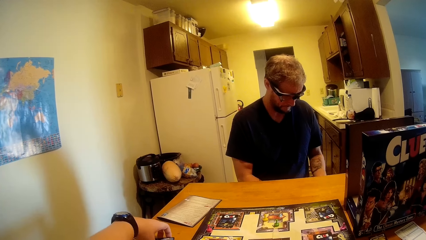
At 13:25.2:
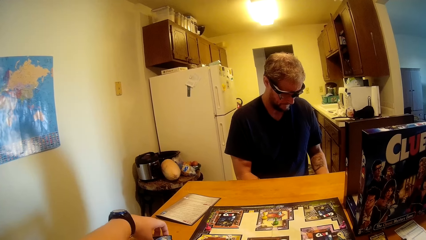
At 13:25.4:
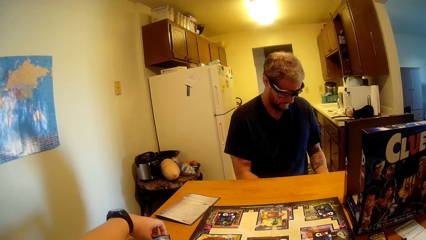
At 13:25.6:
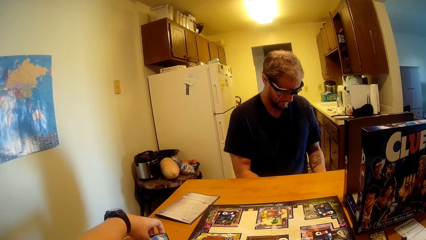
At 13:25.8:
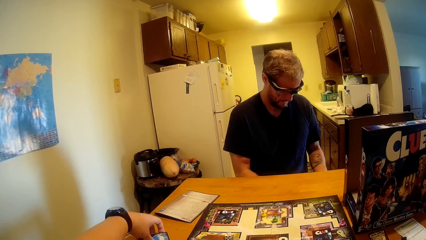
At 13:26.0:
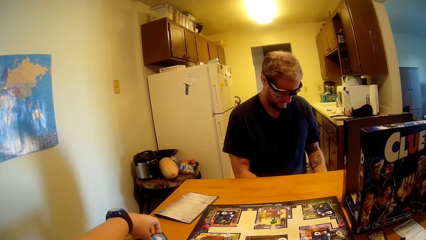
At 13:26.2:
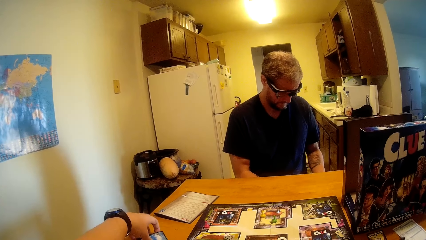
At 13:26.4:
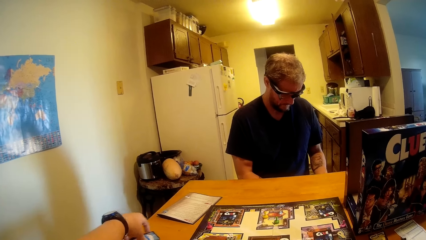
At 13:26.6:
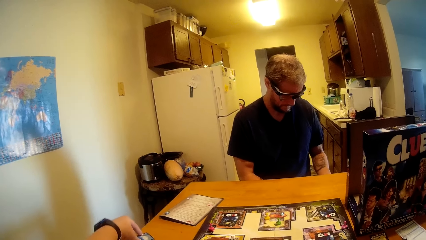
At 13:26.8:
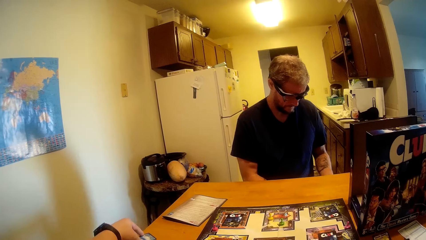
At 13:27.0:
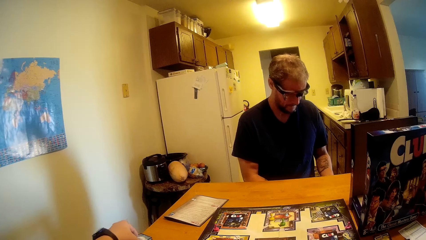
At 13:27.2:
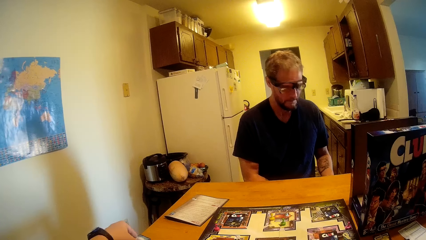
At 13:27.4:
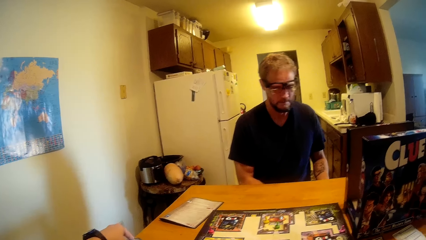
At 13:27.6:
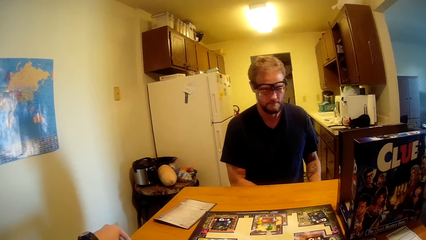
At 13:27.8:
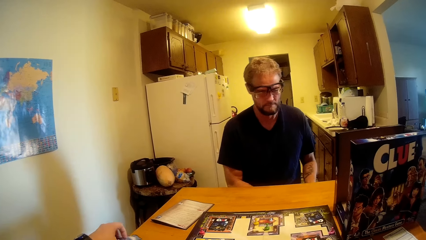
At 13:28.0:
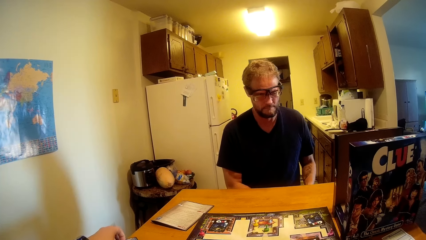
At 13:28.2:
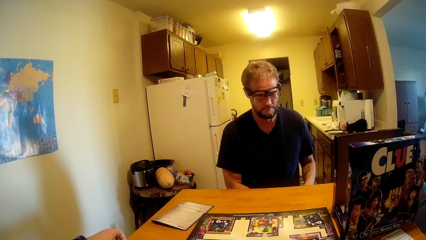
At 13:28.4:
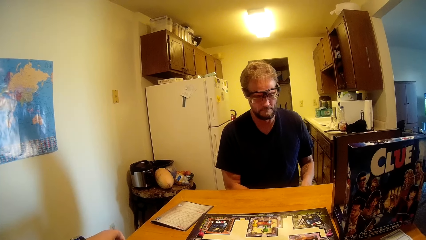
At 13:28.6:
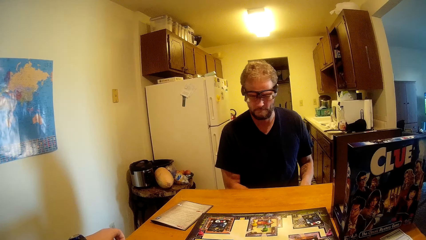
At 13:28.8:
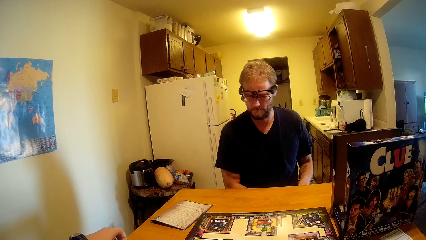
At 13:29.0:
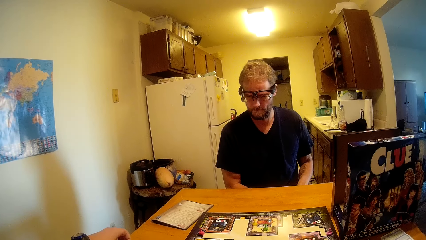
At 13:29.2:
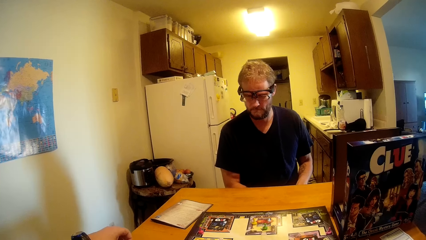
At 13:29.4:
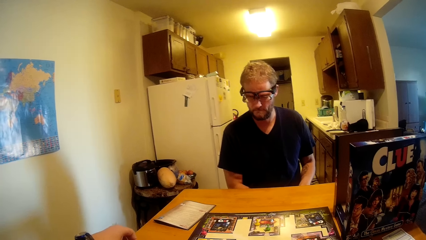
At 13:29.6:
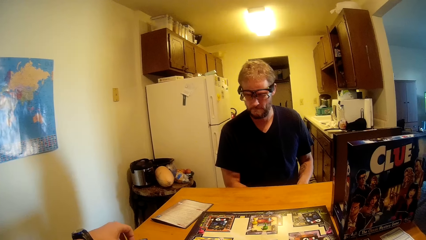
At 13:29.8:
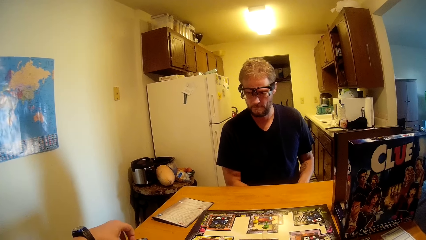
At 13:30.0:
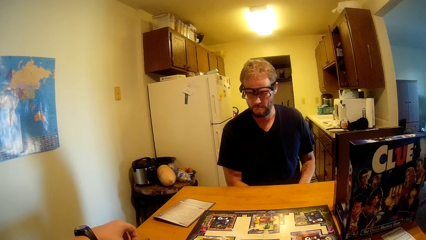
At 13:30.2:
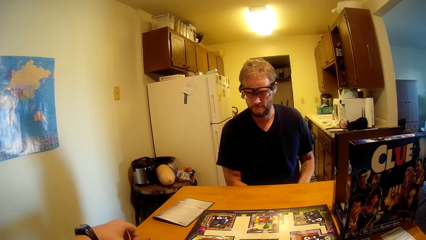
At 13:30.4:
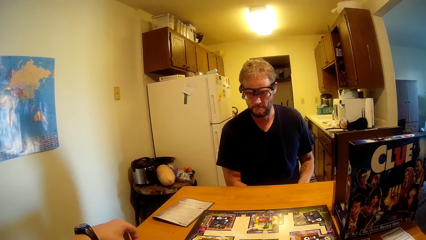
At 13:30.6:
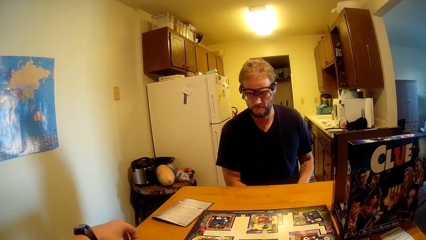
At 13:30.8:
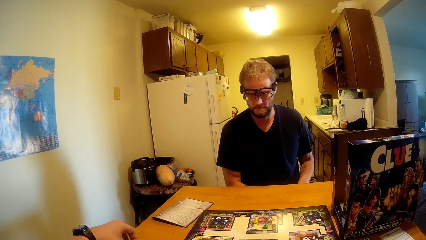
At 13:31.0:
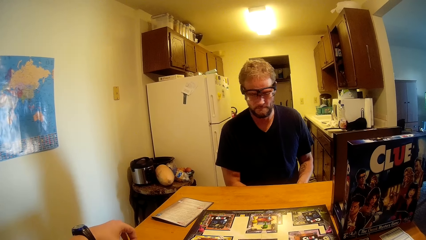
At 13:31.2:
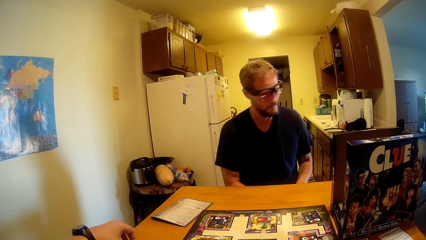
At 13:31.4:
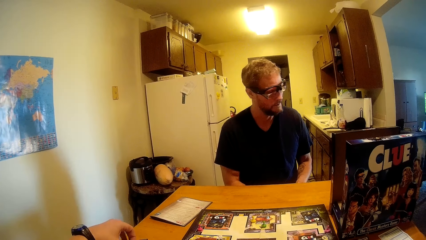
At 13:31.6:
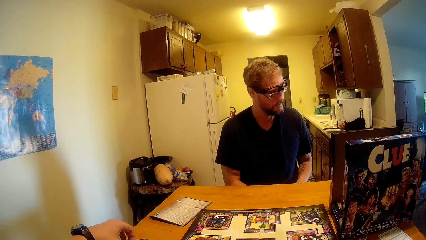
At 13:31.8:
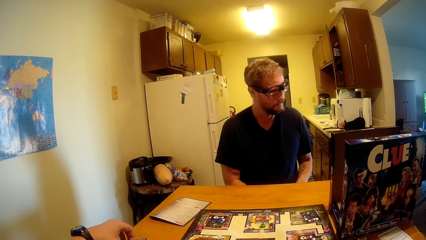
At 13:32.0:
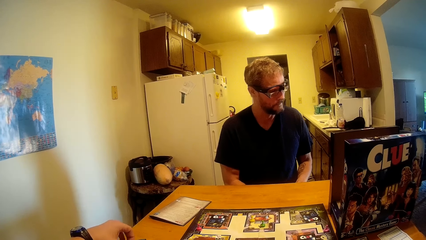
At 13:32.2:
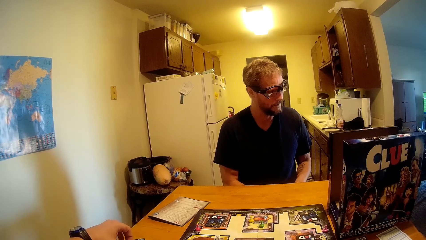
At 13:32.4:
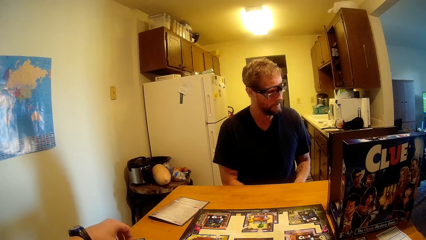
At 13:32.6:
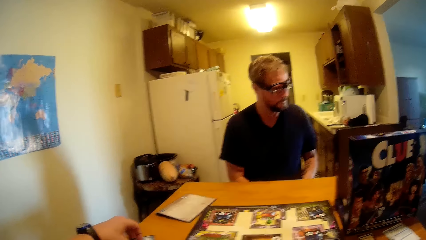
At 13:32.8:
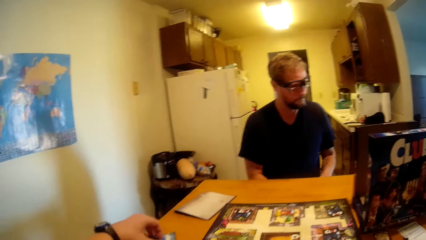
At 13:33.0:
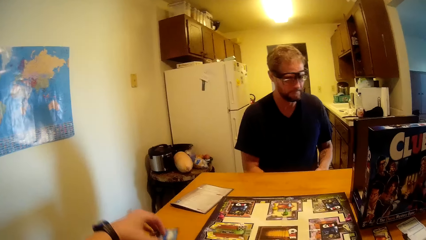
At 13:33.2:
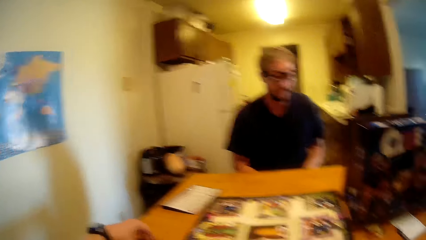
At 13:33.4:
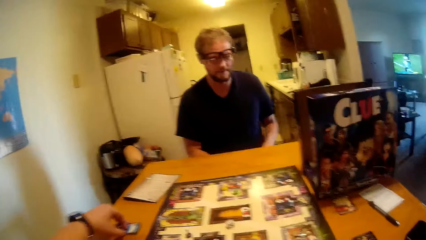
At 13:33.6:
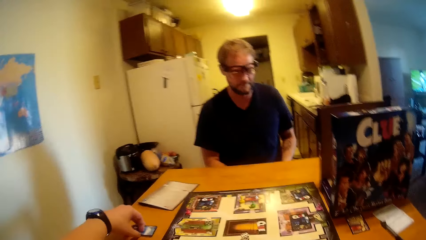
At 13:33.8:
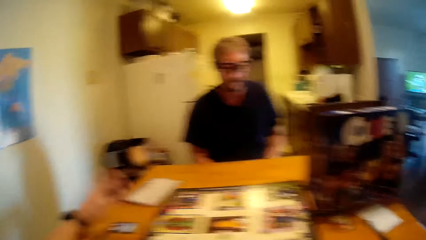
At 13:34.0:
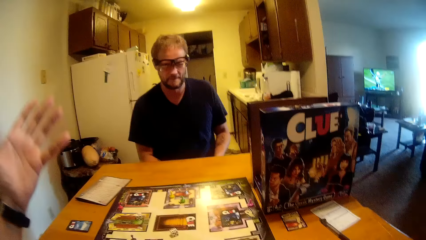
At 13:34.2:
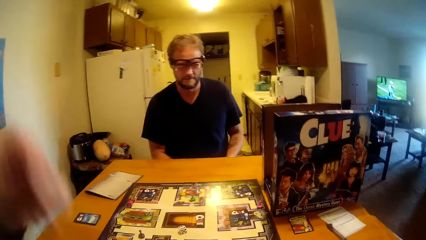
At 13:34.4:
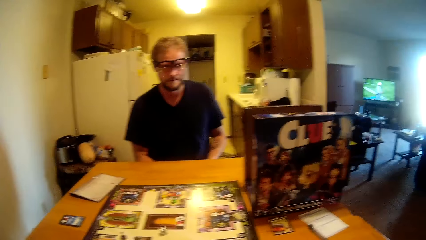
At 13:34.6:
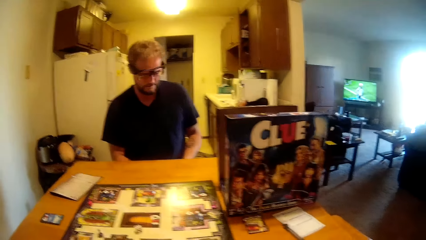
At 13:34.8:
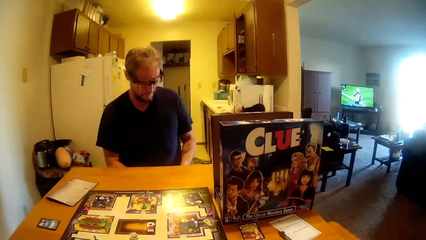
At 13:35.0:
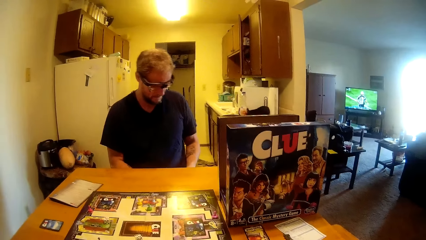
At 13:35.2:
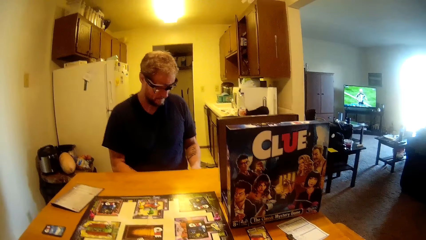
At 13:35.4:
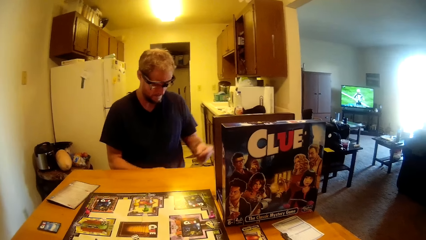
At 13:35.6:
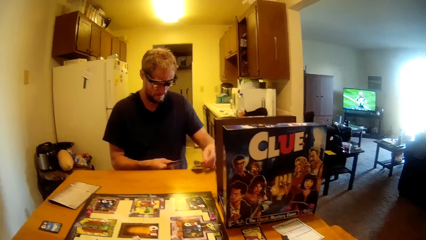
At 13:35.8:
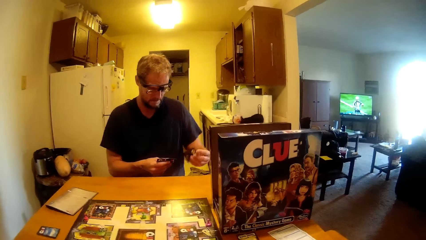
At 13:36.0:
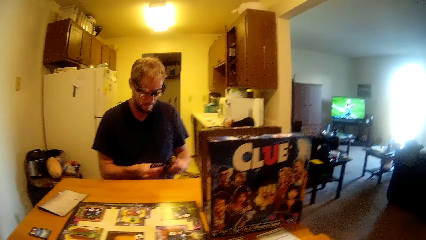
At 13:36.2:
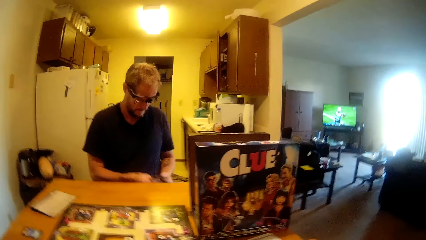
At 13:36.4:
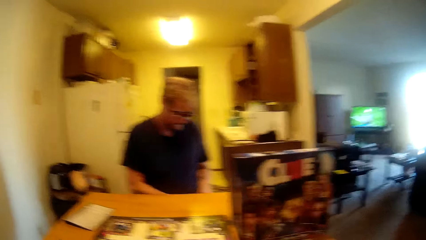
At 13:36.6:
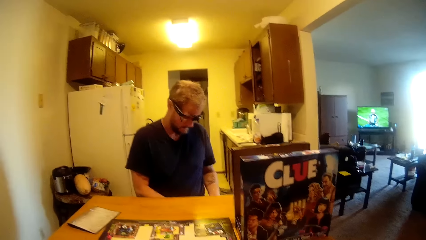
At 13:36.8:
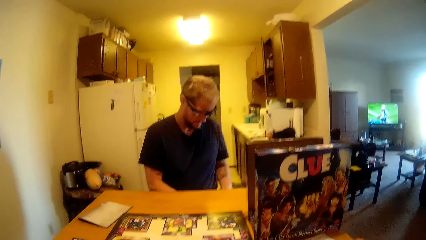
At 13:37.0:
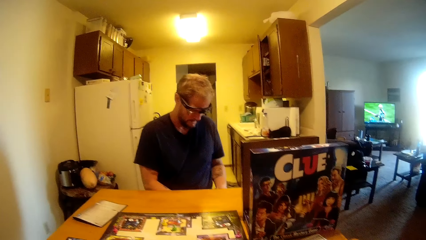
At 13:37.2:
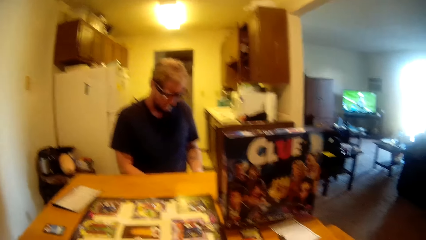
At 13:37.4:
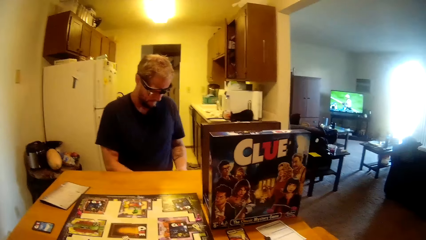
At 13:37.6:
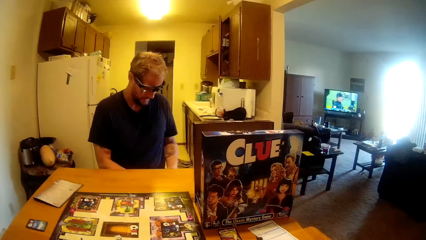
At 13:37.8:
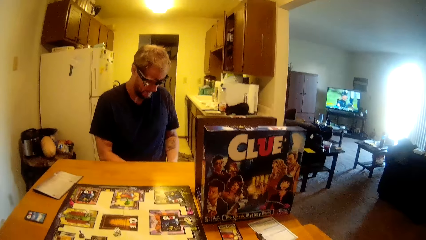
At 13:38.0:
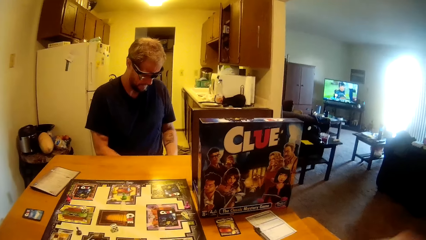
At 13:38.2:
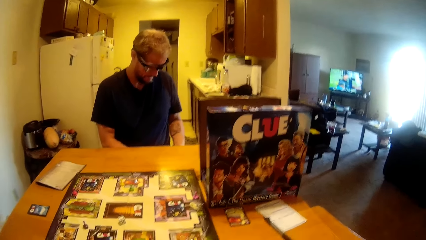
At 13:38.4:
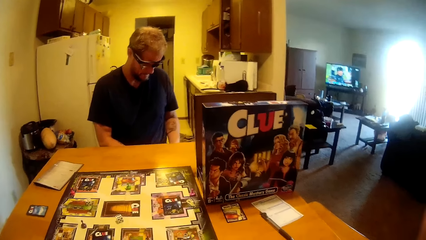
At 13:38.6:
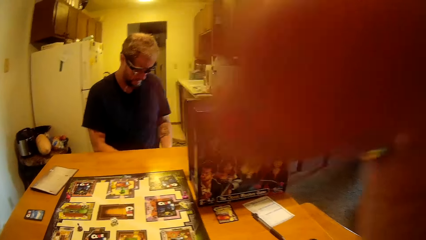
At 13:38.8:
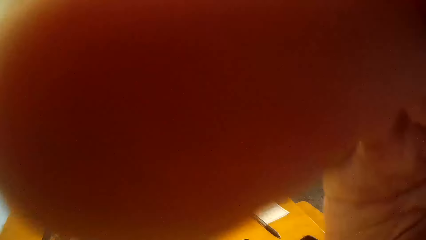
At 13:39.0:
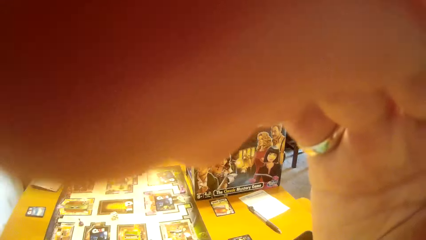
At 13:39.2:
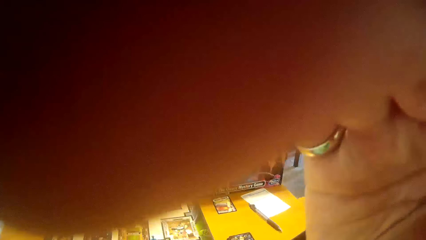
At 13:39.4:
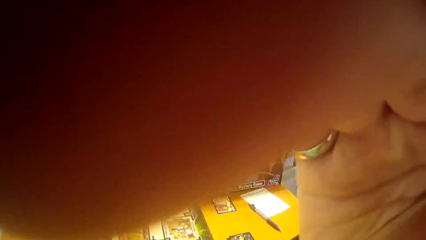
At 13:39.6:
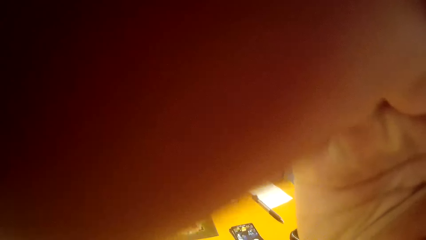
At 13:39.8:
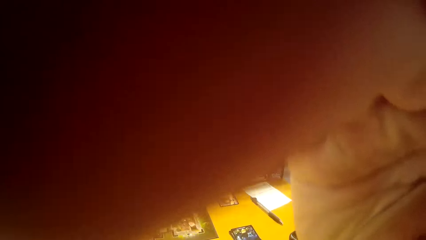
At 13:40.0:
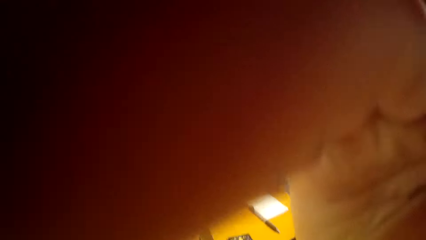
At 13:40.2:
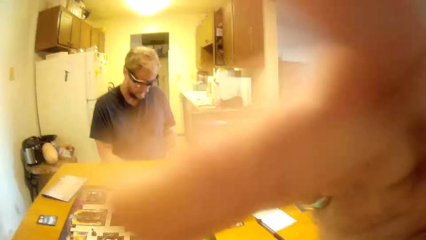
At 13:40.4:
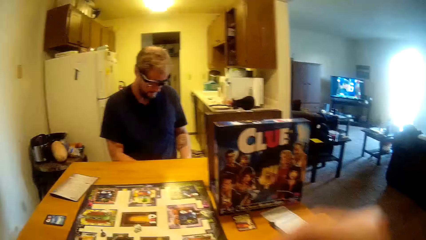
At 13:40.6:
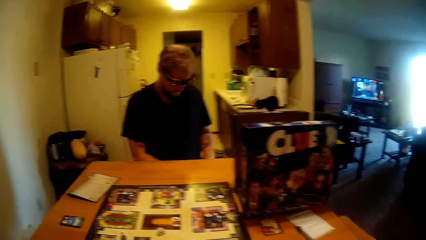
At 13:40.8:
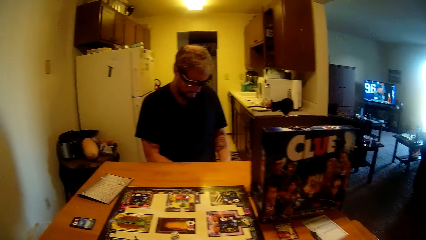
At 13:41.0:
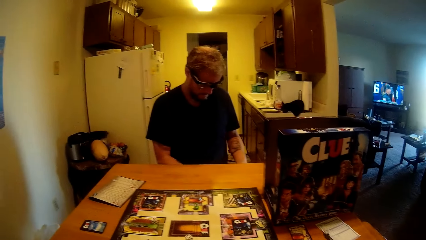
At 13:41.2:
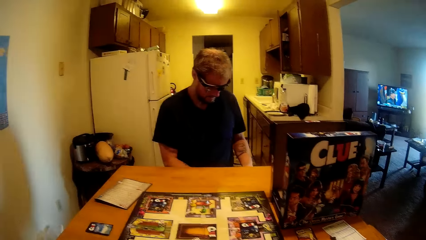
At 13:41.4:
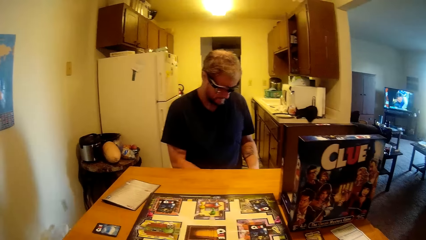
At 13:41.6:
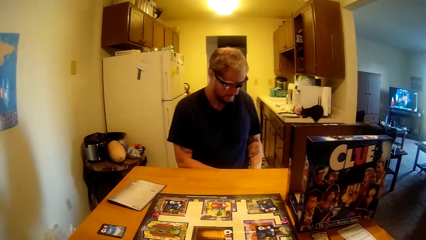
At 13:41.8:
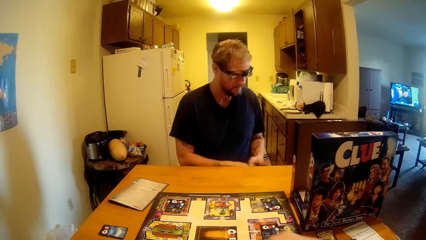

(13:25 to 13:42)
The camera wearer holds the clue cards. He touches the card on the table. He moves his hand. A man looks at the clue cards. The camera wearer adjusts the camera.
